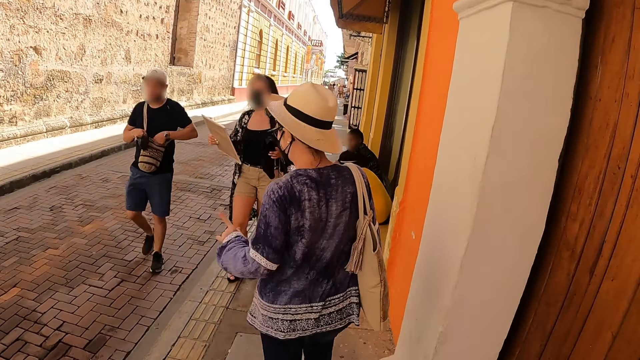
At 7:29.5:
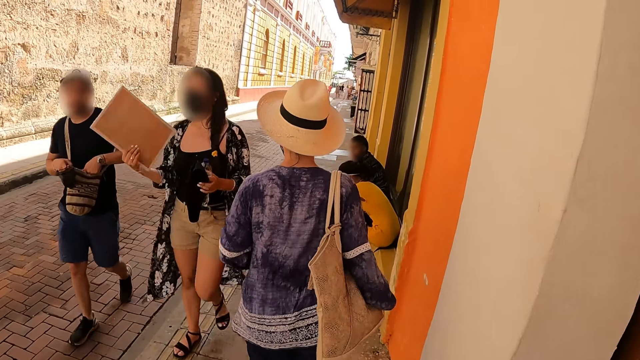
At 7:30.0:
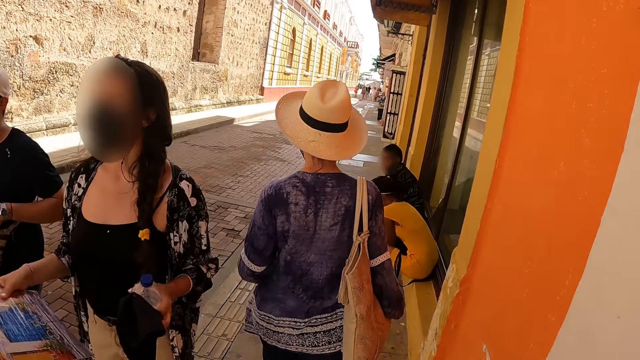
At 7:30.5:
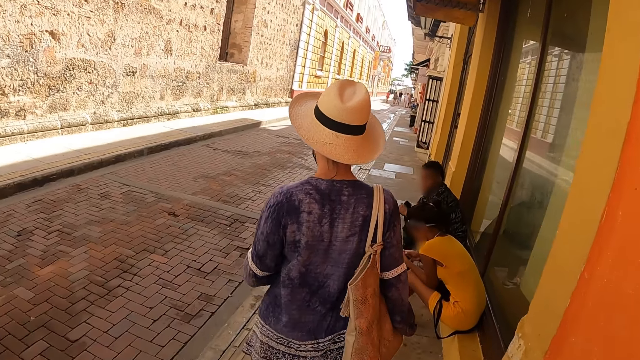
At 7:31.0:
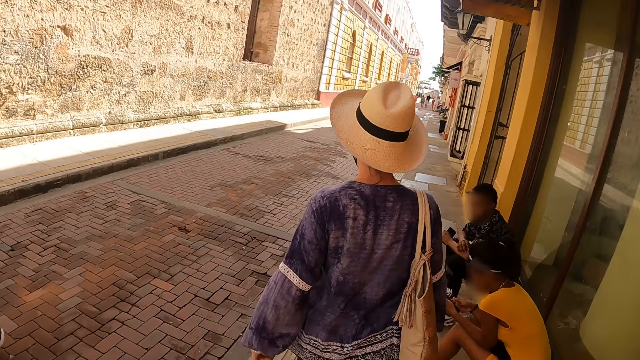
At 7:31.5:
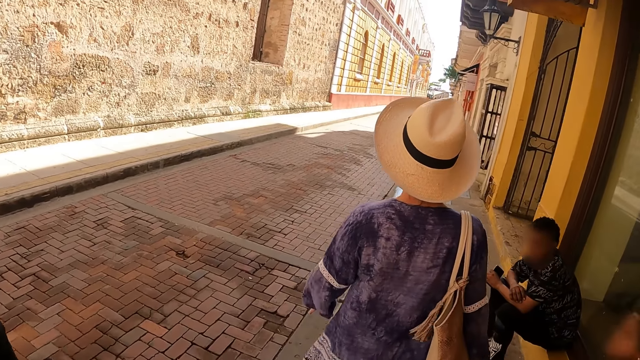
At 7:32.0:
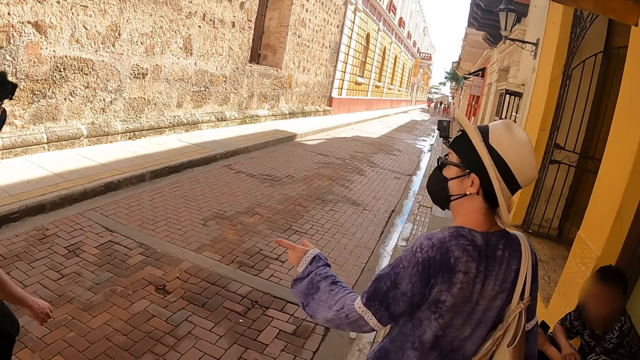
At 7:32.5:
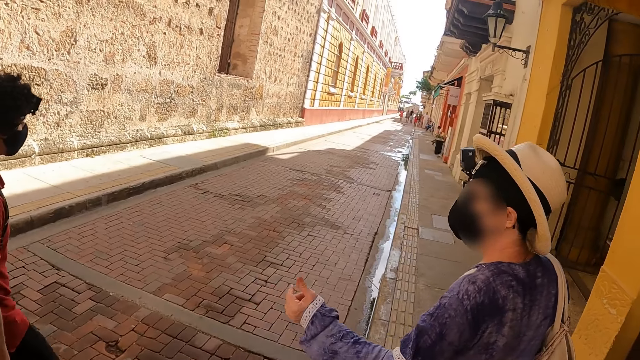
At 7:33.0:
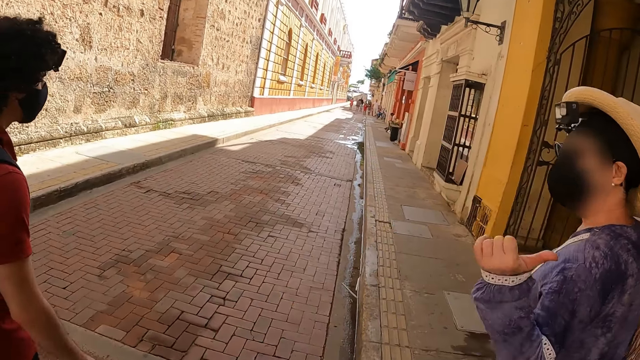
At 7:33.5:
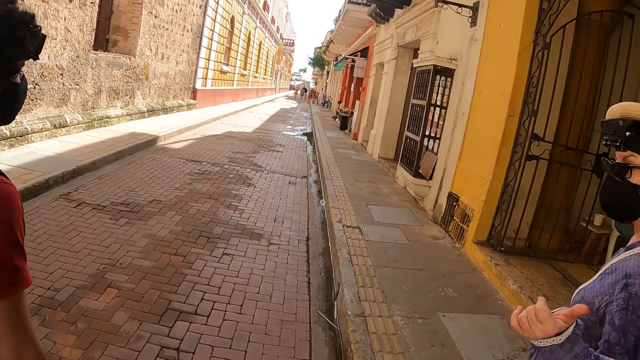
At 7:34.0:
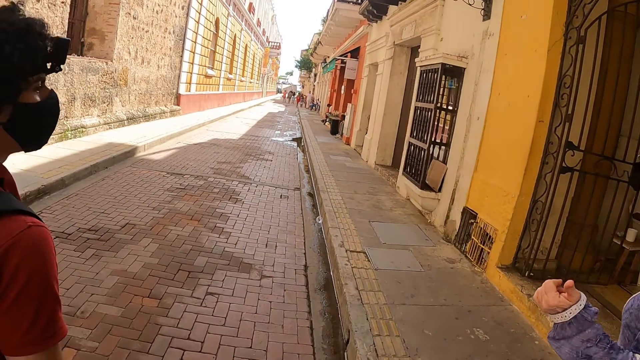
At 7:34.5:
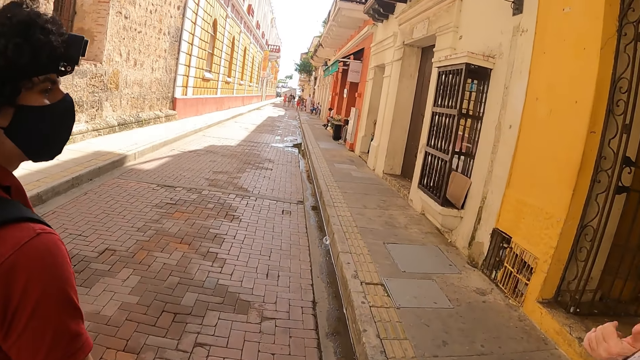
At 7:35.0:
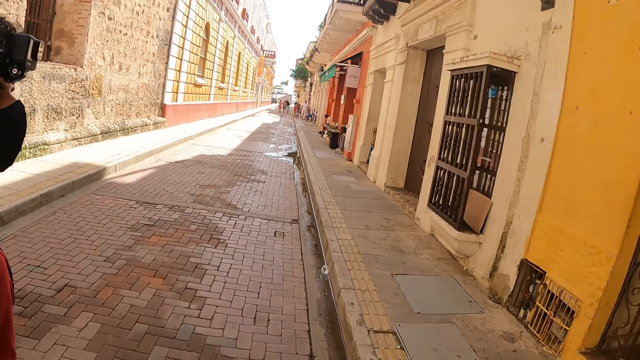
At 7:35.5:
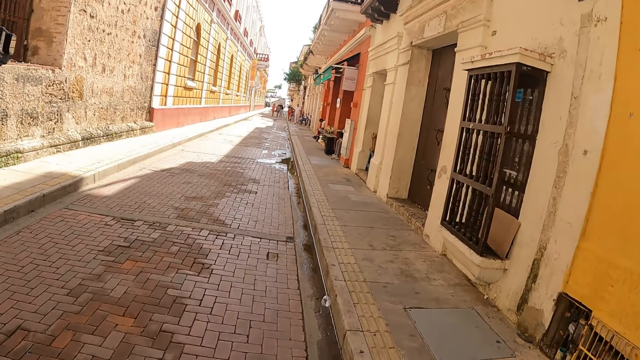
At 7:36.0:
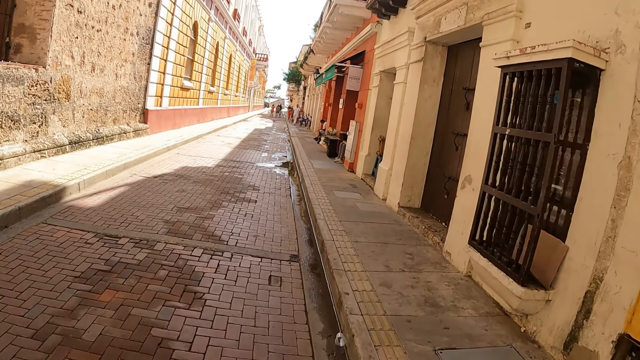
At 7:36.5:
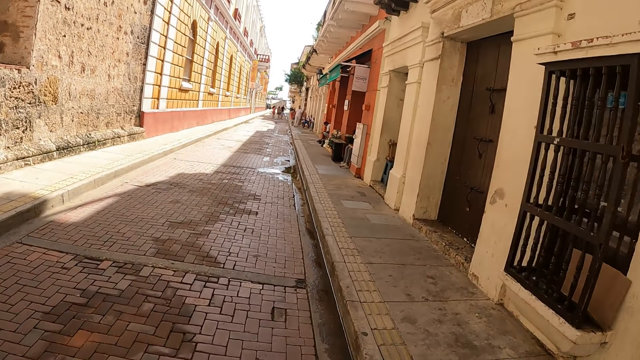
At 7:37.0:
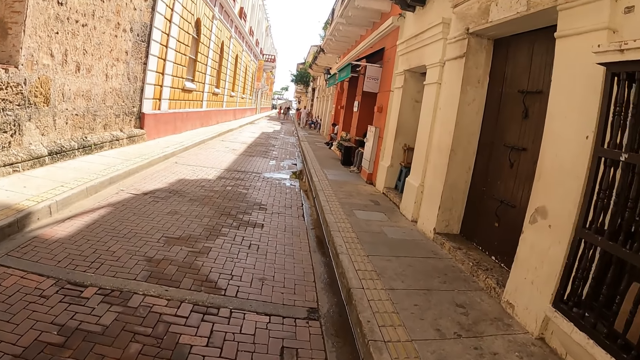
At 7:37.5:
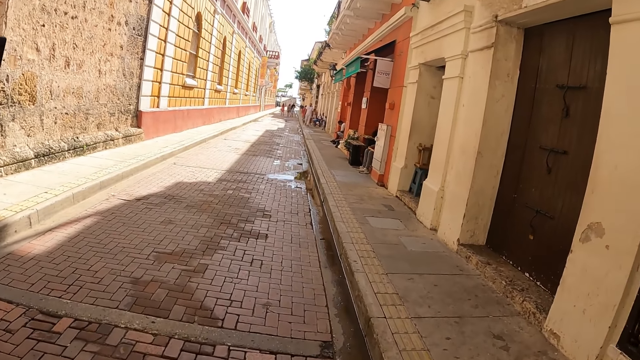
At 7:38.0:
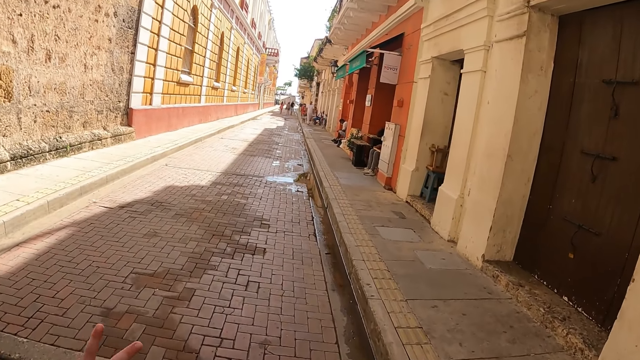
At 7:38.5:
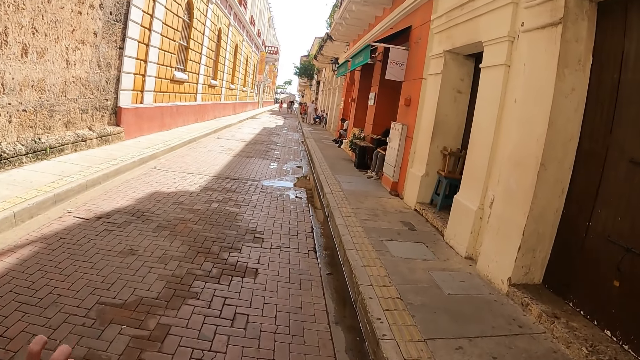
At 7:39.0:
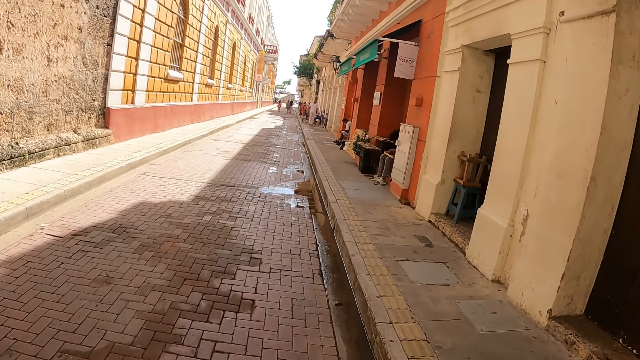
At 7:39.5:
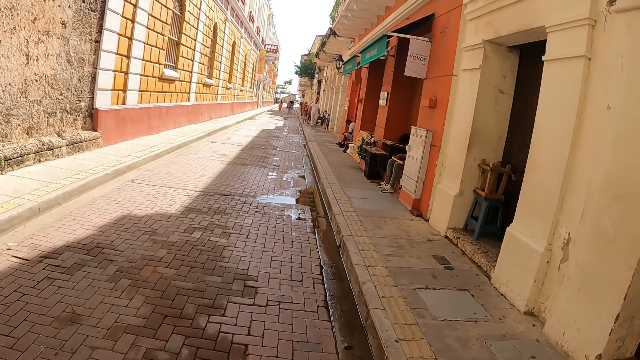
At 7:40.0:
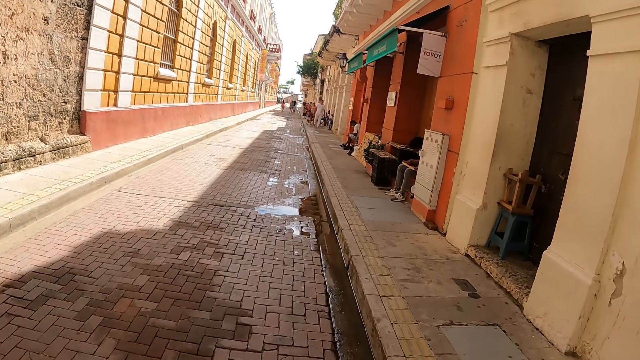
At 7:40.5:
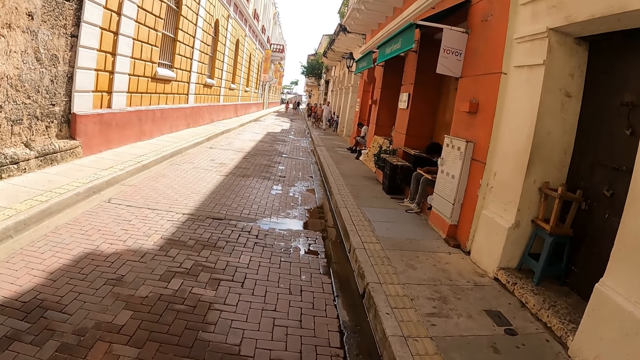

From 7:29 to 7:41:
A woman moves their hands around. The woman uses hand gestures. The camera wearer walks around.

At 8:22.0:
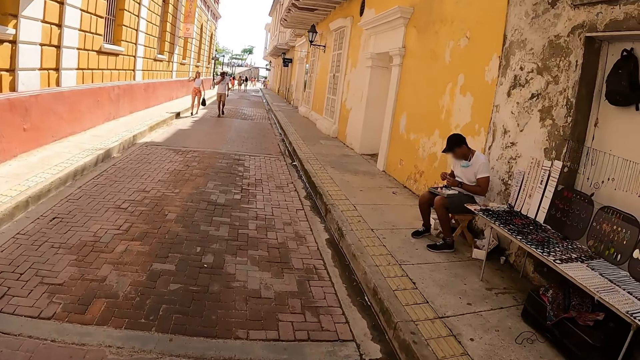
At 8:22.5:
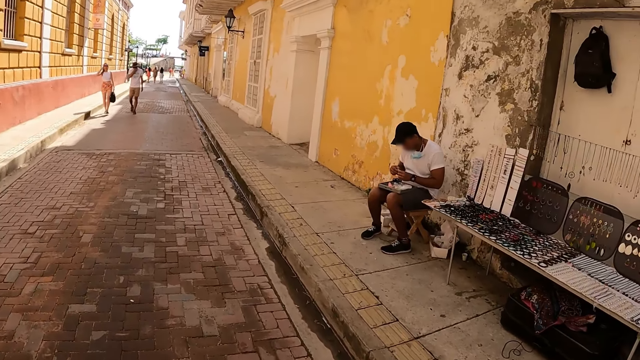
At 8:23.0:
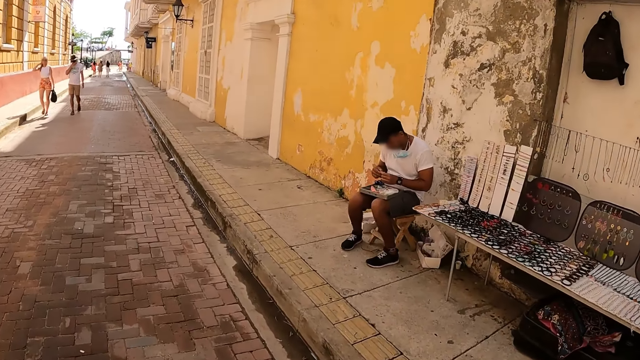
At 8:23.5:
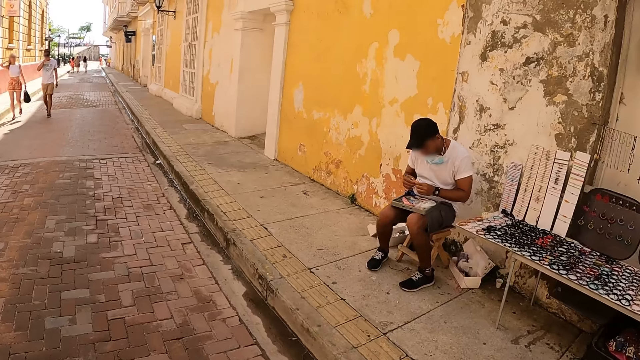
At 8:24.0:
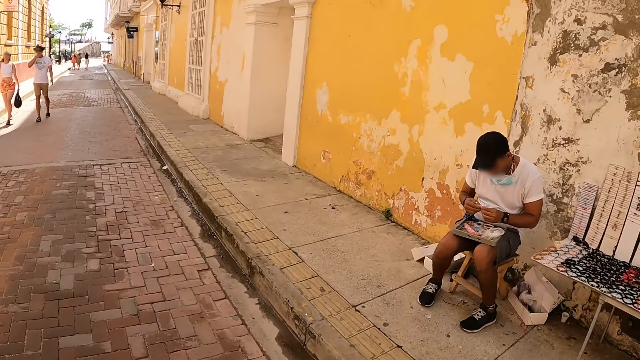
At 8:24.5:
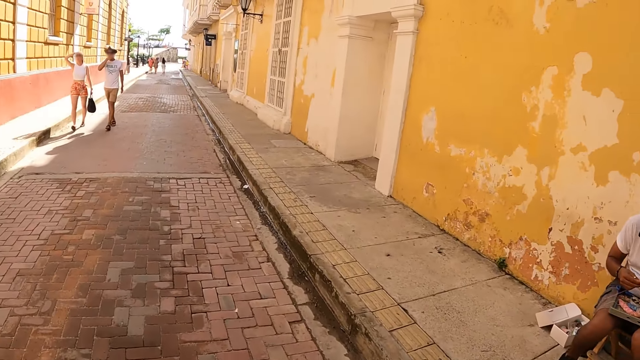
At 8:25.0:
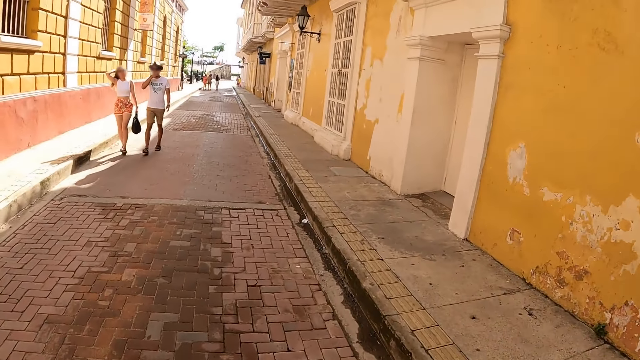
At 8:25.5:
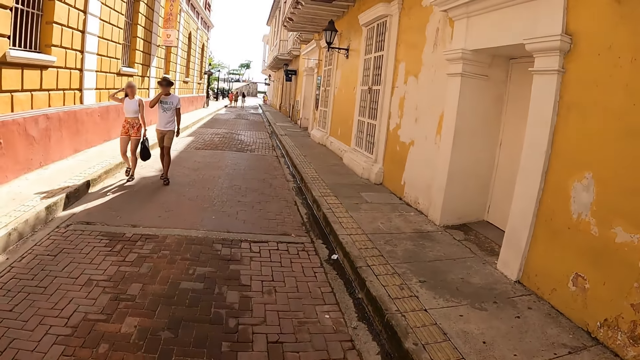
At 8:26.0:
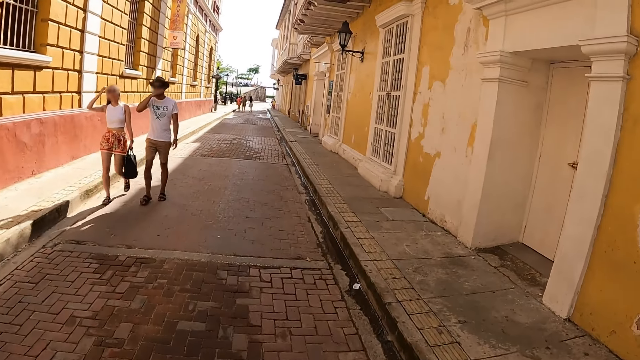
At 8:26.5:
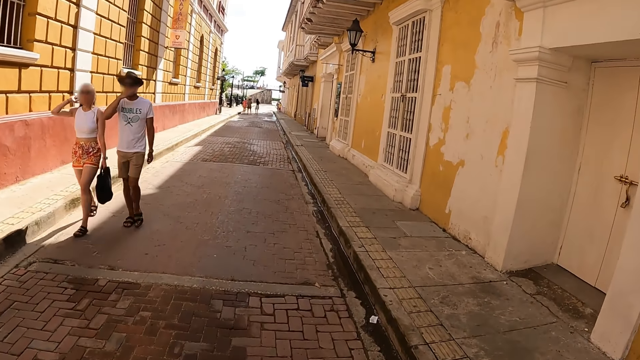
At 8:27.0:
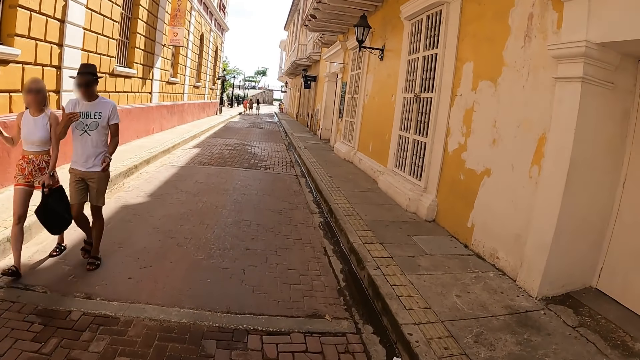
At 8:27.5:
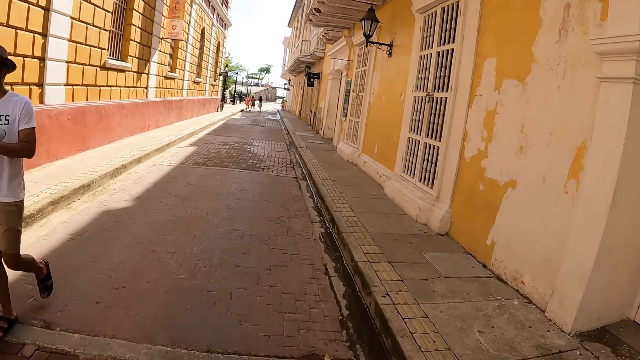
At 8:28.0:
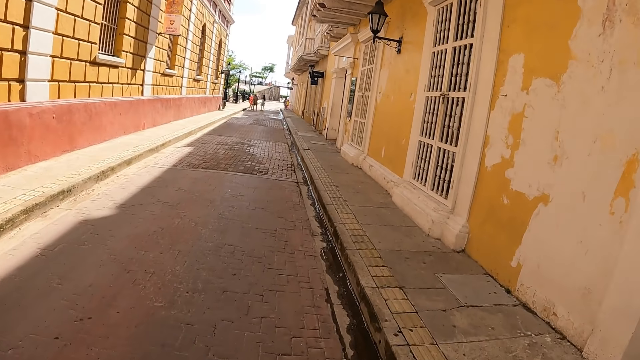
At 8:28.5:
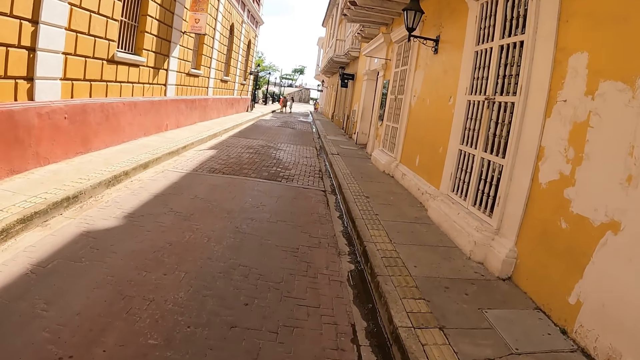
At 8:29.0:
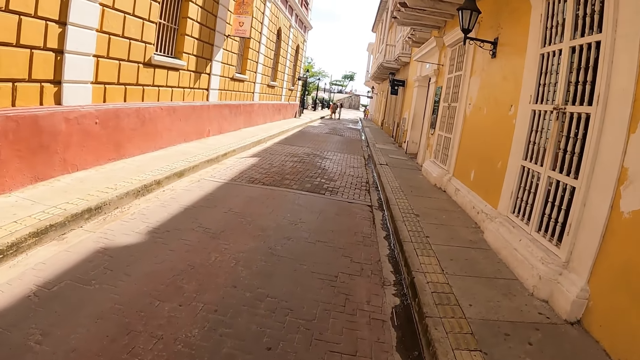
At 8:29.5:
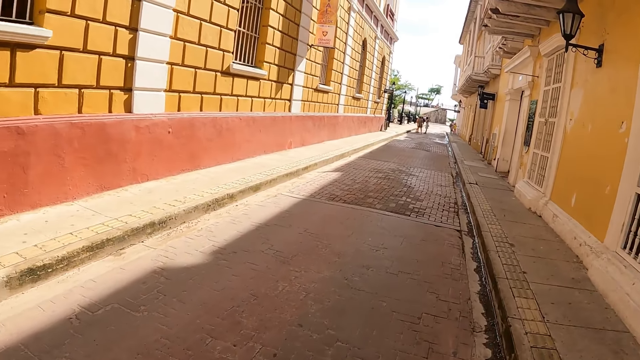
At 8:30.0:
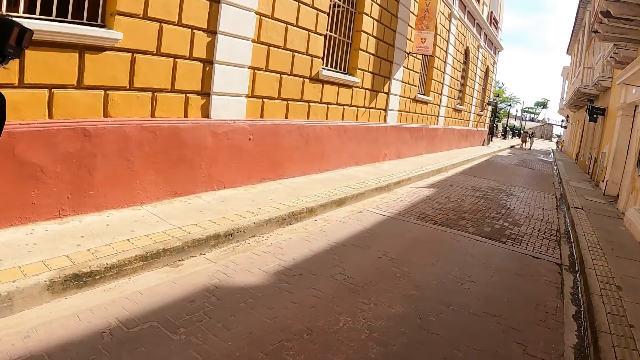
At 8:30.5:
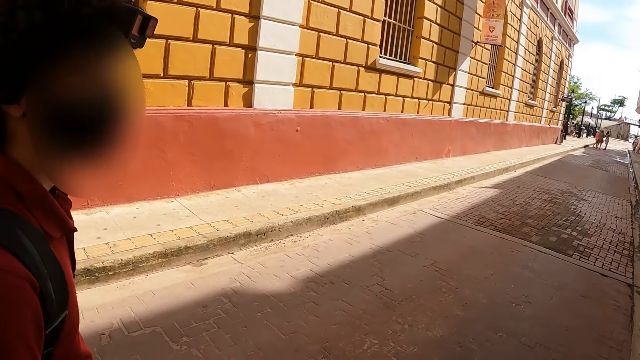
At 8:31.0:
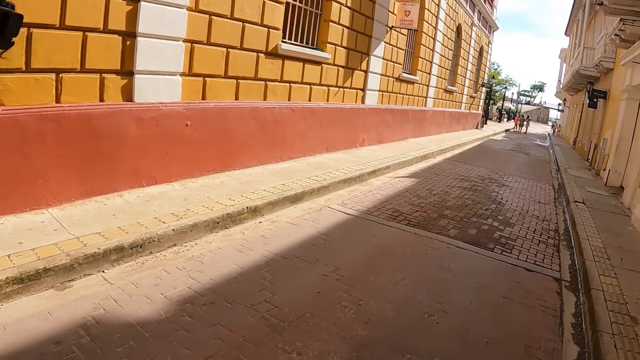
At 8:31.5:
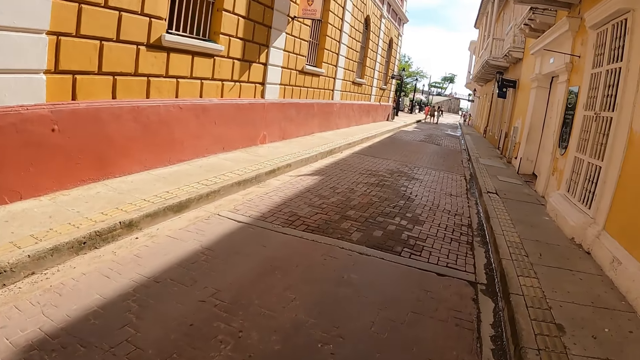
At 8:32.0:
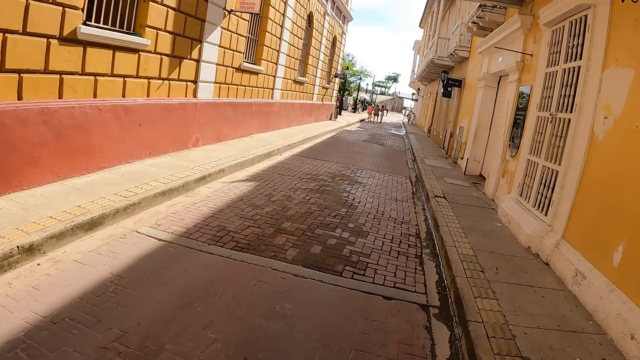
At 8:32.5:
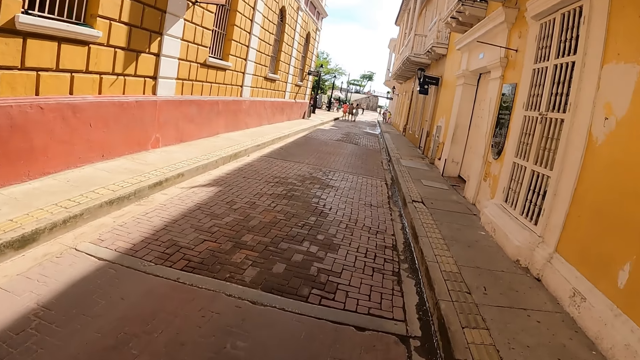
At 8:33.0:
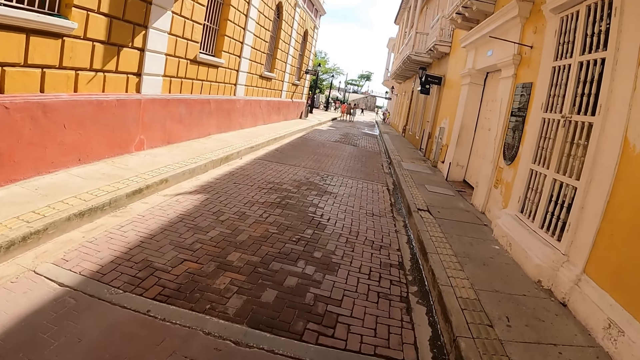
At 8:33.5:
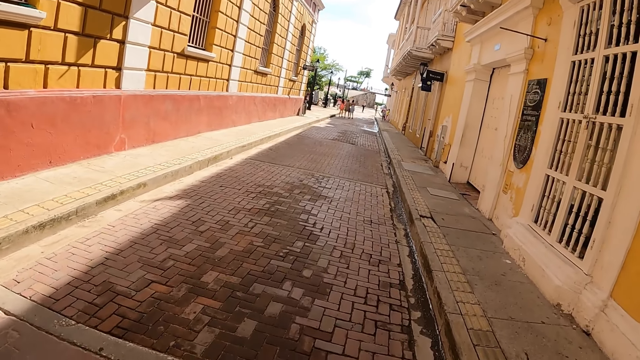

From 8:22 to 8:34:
The camera wearer looks around. They walk around. They look around. They walk around.
